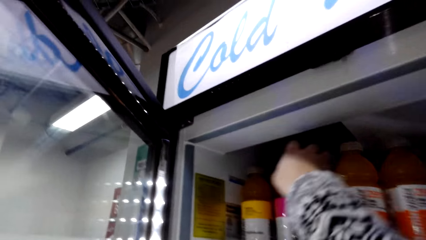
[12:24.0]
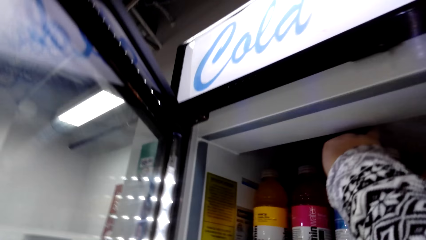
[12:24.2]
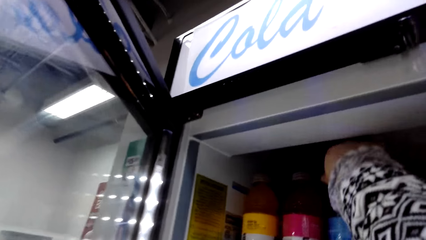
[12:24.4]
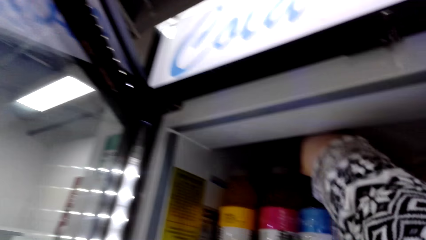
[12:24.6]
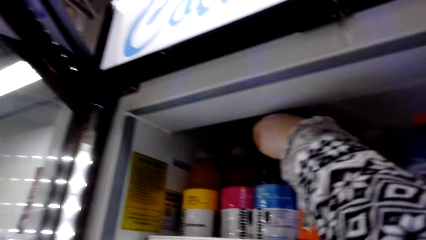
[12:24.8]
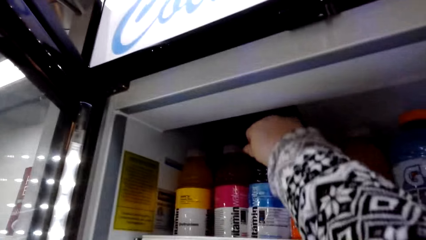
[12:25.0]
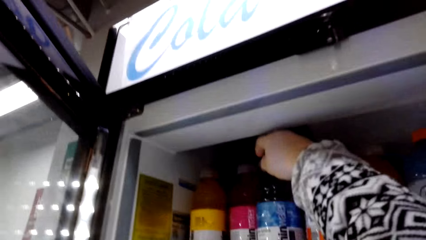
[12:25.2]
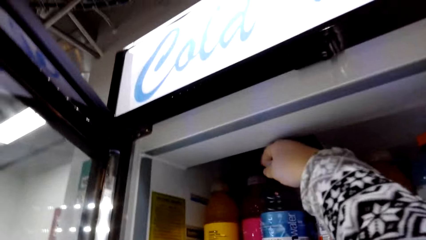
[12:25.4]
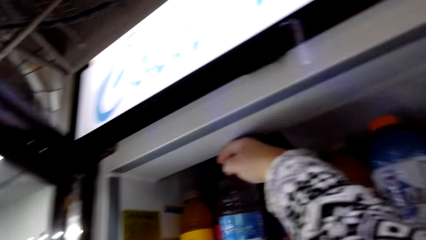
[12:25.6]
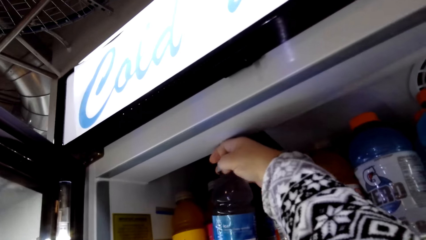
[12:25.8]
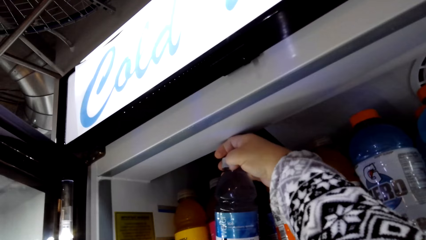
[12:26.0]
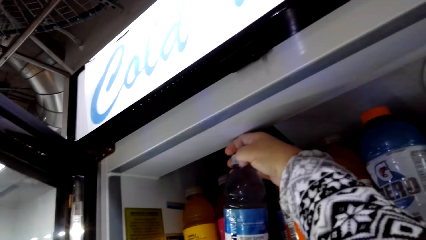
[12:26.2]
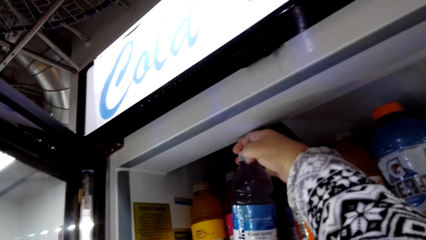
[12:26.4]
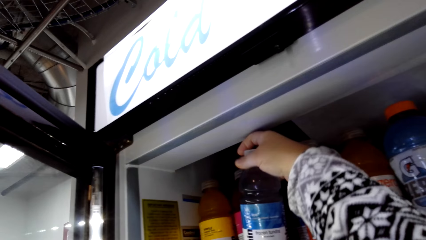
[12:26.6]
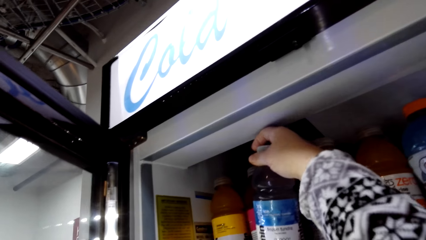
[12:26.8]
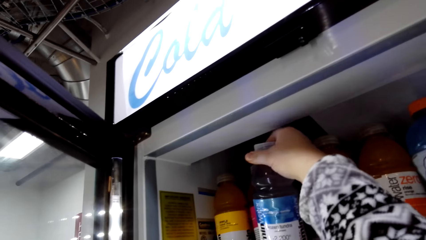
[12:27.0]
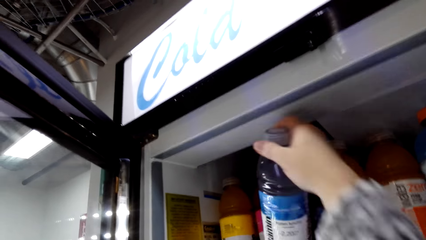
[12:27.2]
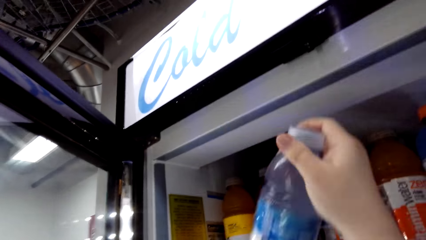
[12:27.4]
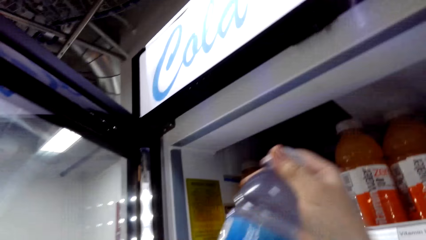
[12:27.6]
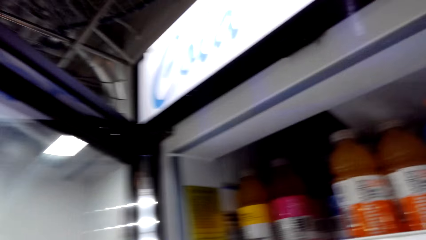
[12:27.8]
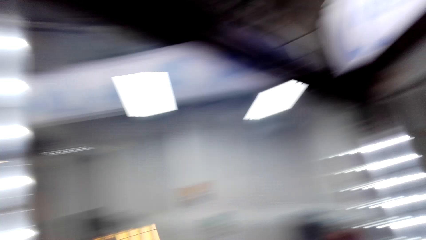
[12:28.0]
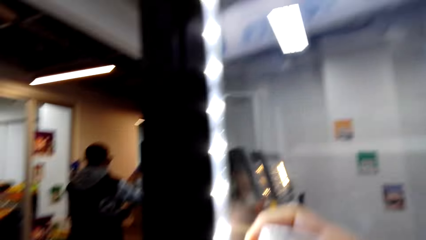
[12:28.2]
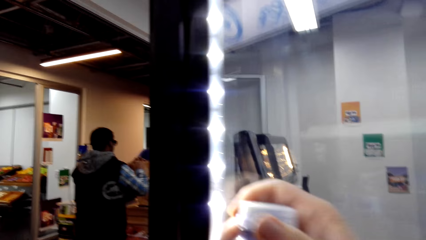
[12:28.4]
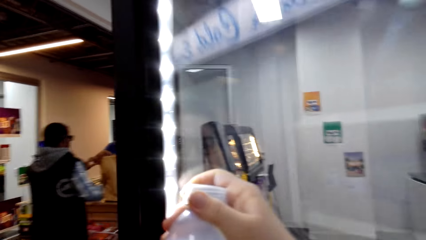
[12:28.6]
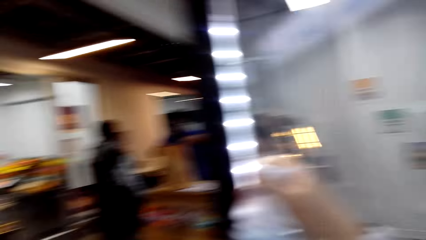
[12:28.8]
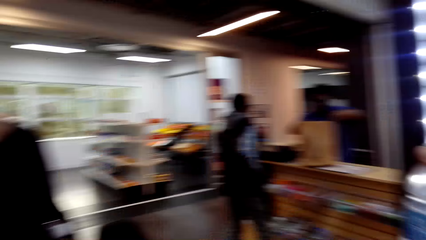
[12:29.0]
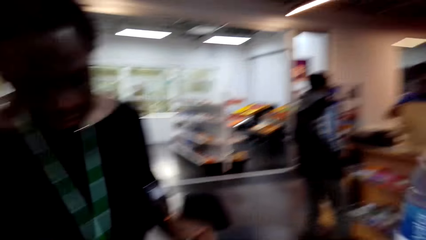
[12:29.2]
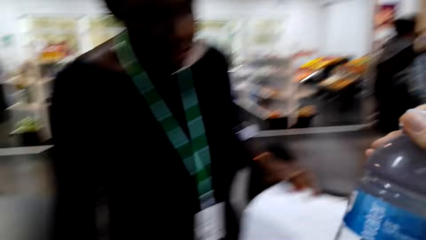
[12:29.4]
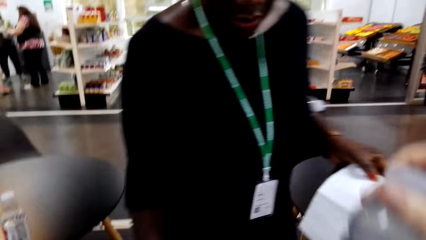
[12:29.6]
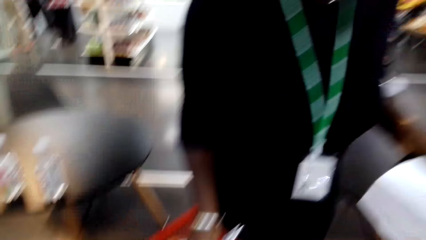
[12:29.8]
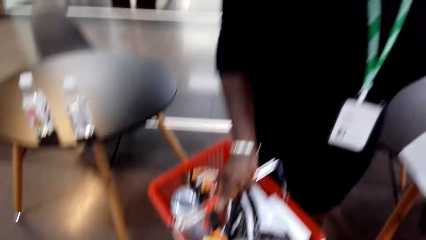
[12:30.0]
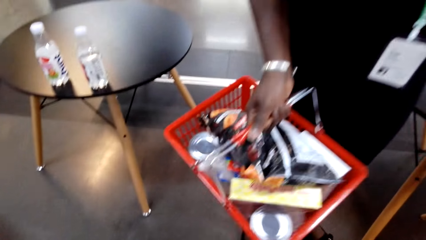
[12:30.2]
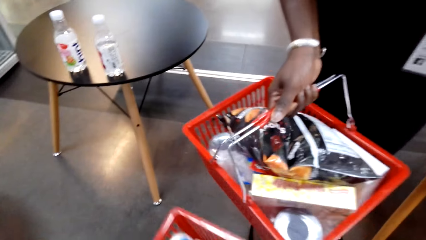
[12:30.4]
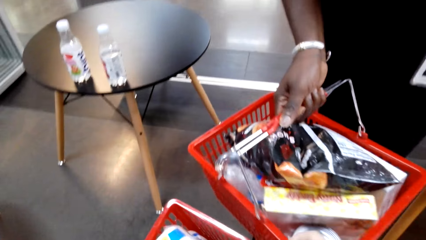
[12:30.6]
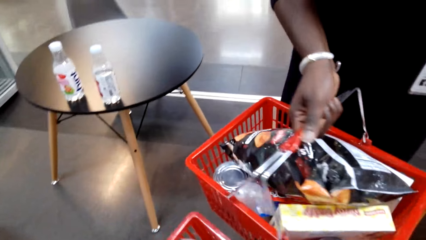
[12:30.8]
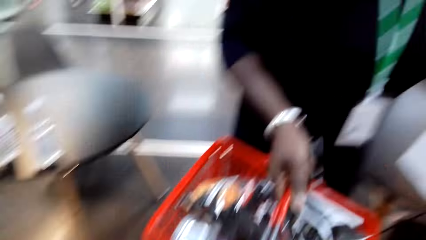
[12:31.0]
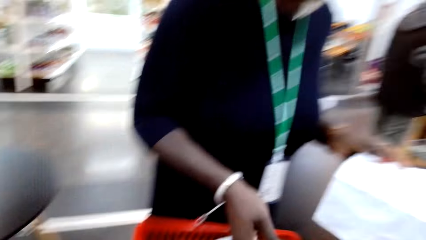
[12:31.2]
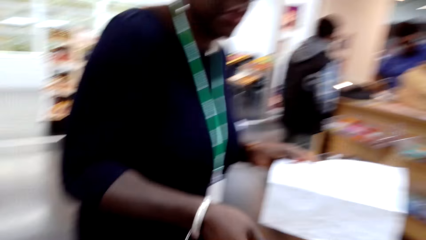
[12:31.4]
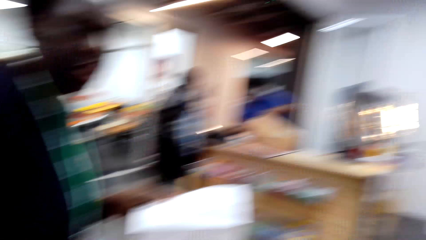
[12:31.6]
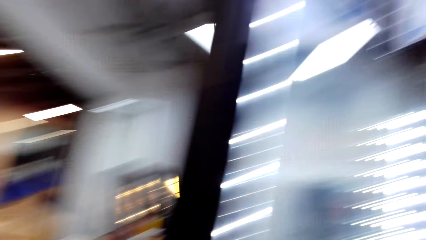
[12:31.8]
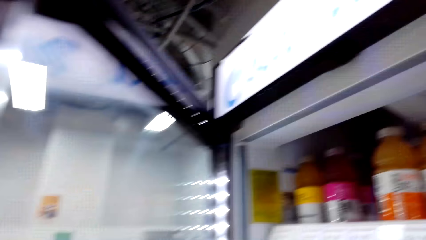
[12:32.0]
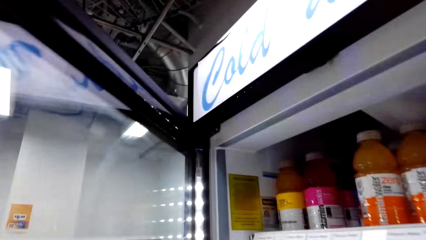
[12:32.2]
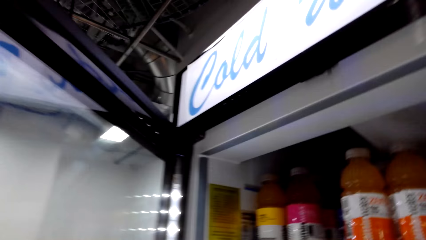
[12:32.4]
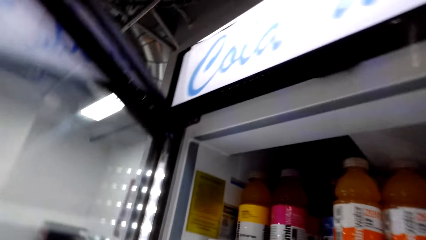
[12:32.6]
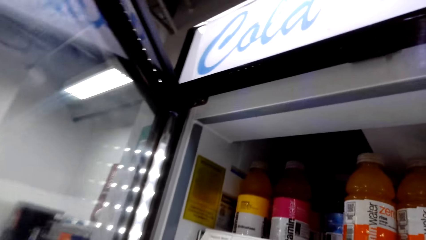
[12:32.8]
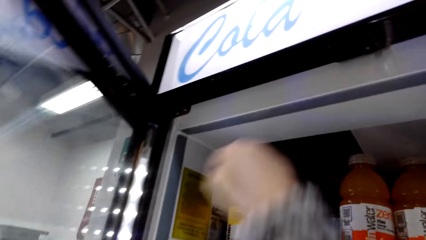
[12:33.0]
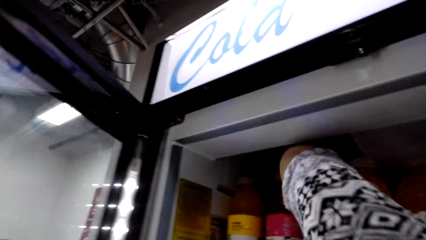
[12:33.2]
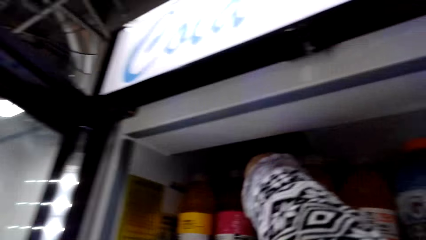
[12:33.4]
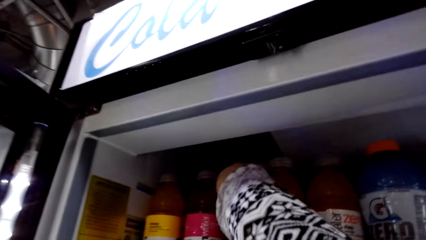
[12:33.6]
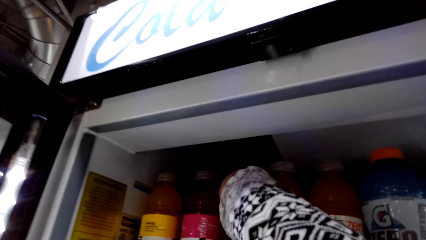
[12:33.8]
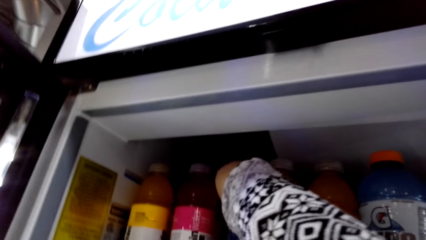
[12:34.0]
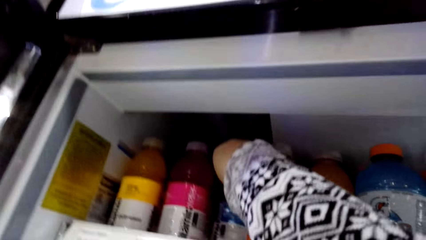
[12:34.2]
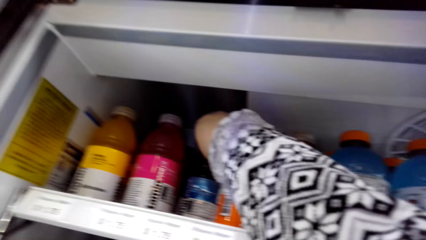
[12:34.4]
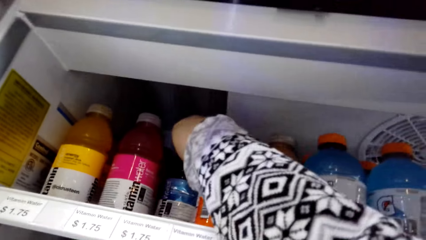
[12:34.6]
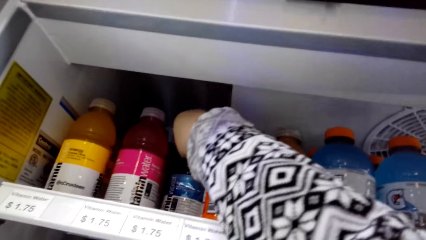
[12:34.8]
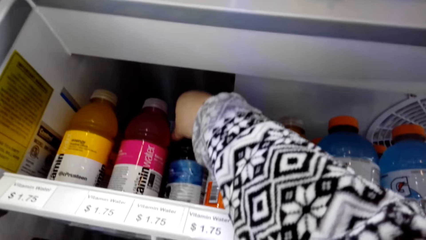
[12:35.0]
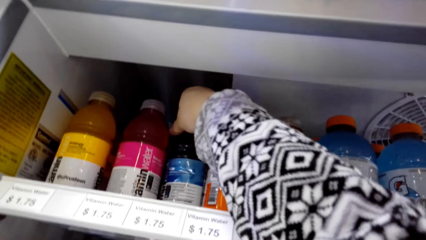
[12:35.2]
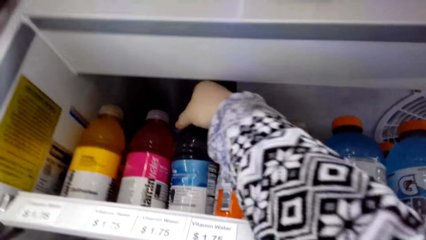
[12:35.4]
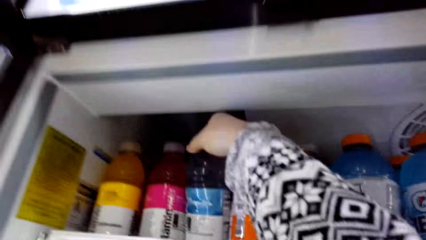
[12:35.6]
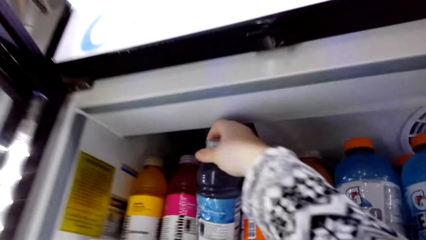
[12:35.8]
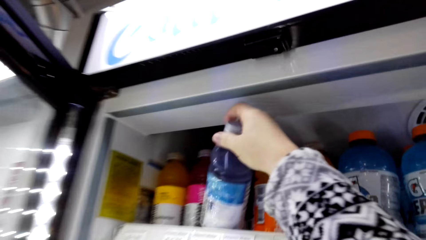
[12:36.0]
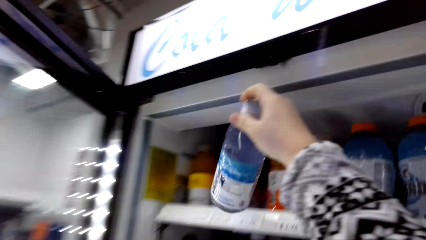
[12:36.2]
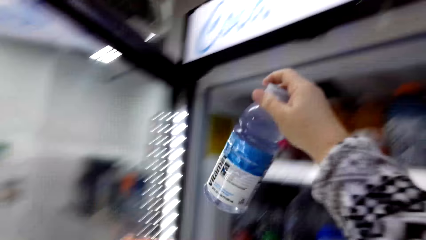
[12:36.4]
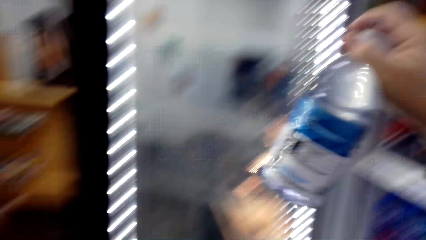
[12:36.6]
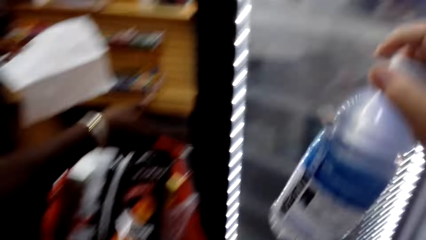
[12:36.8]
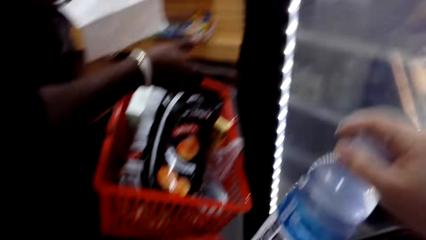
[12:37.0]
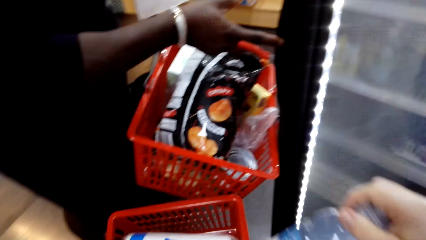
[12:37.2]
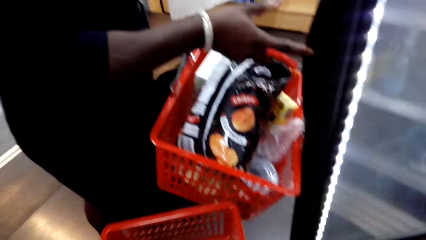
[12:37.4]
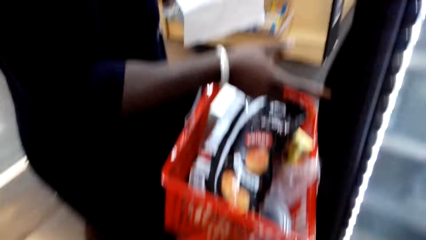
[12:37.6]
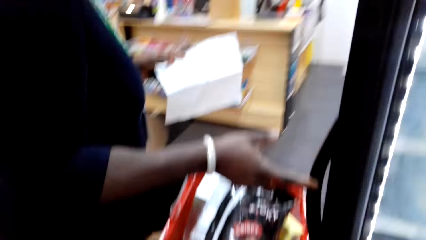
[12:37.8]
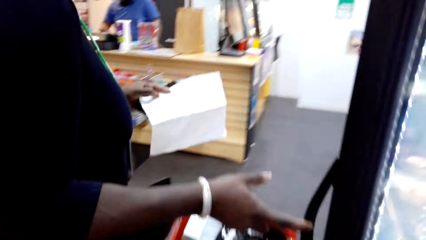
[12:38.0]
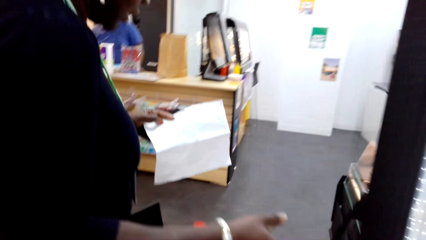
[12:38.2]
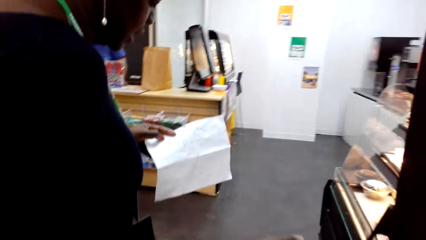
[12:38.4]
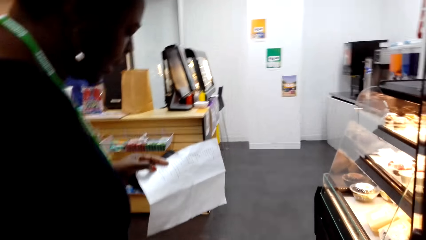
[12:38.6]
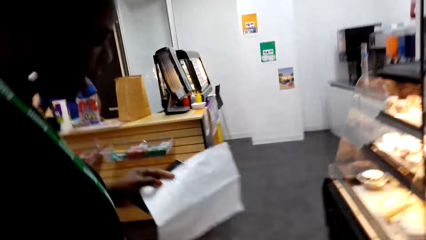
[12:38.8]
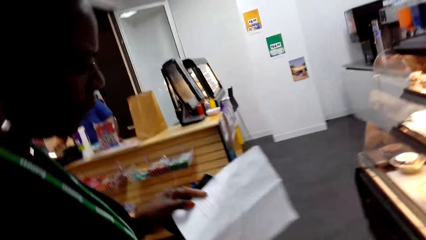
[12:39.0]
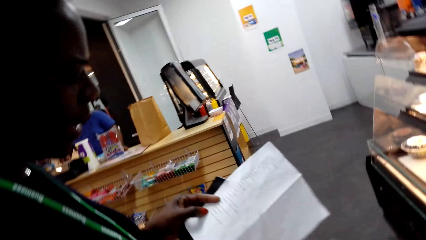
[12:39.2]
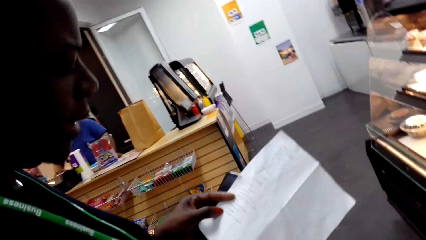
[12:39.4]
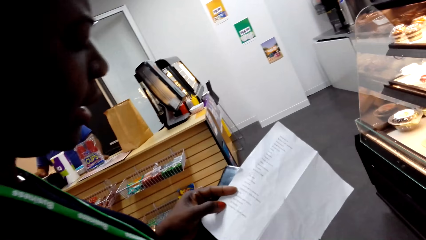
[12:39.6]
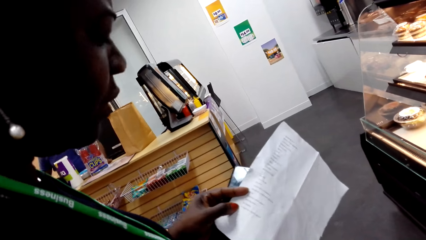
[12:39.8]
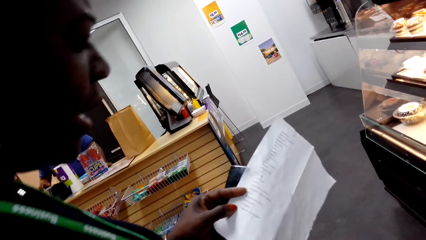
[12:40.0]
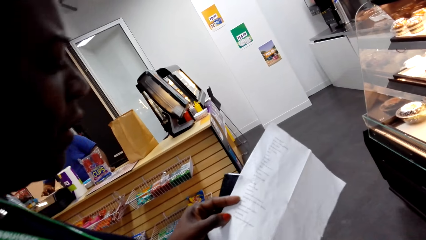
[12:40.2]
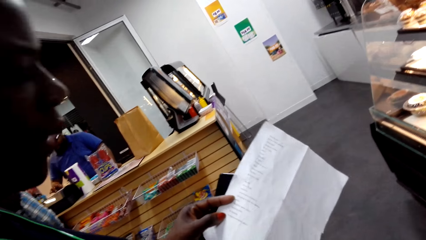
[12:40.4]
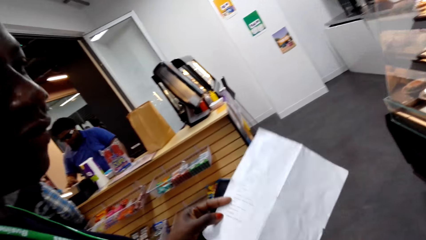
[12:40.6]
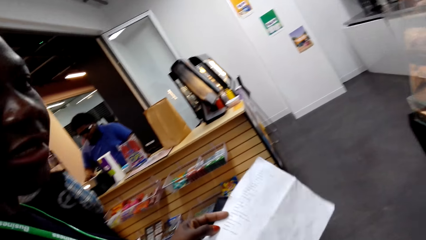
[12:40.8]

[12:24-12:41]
The camera wearer takes another drink in the fridge. They hold the bottle. They look at the shopping basket. They look at the refrigerator. They take another drink in the fridge. They hold the bottle. They put the bottle in the shopping basket. They close the refrigerator. A woman reads the shopping list.
